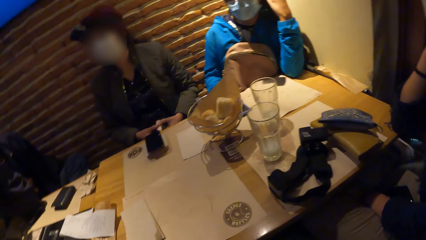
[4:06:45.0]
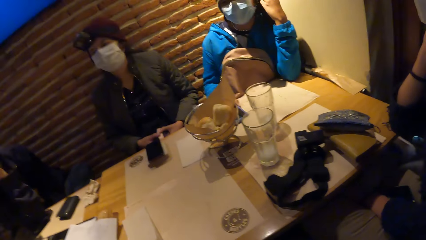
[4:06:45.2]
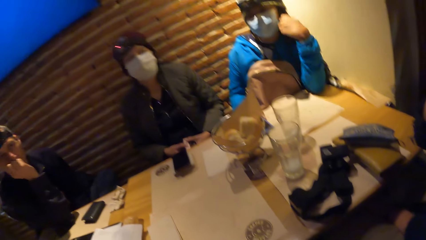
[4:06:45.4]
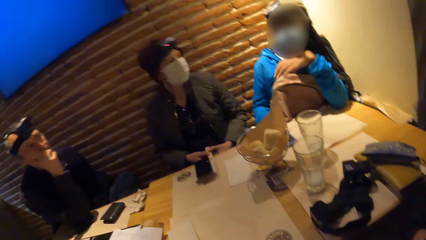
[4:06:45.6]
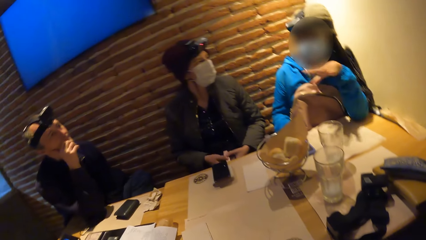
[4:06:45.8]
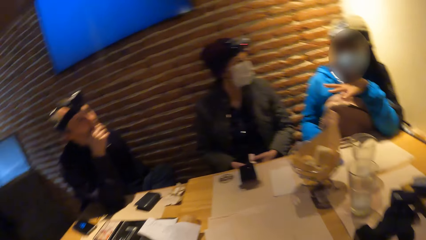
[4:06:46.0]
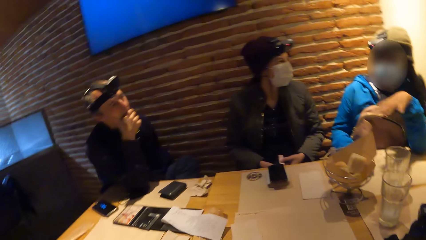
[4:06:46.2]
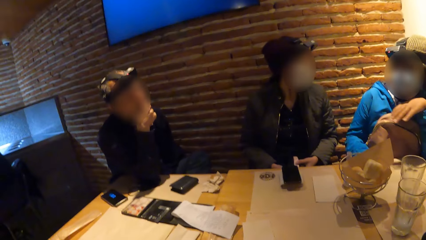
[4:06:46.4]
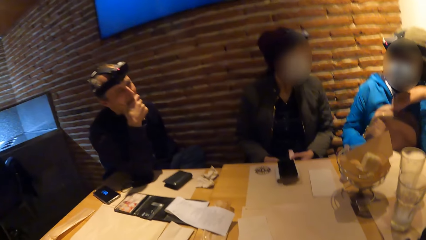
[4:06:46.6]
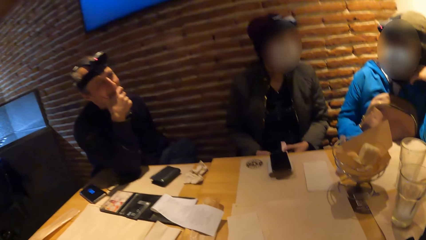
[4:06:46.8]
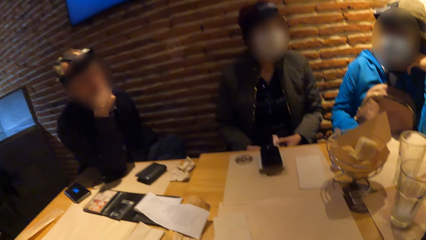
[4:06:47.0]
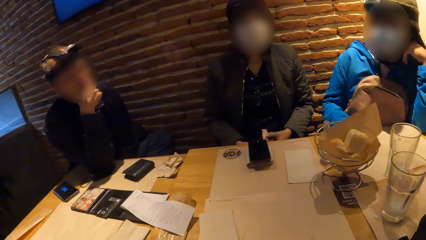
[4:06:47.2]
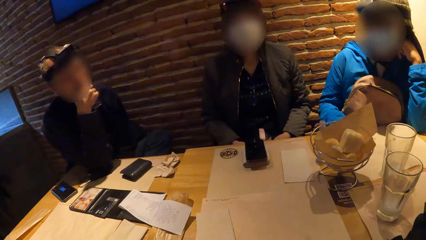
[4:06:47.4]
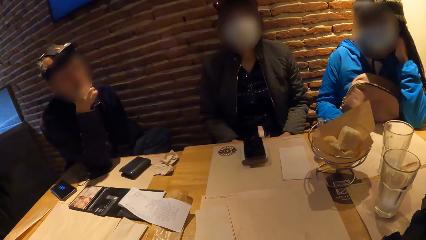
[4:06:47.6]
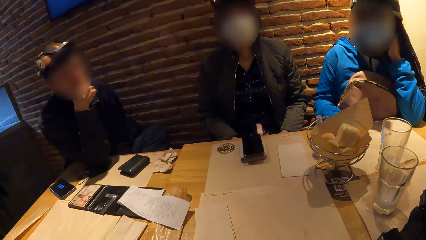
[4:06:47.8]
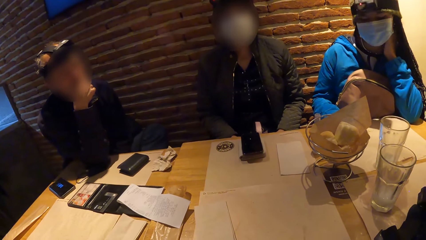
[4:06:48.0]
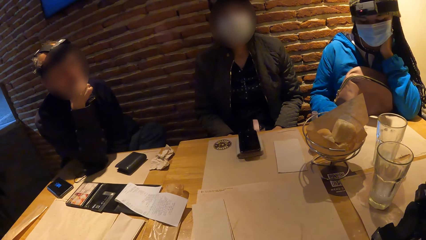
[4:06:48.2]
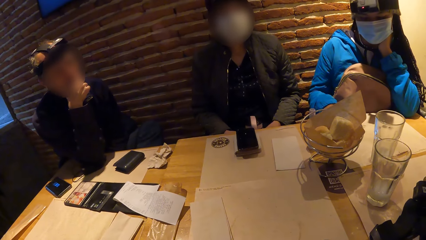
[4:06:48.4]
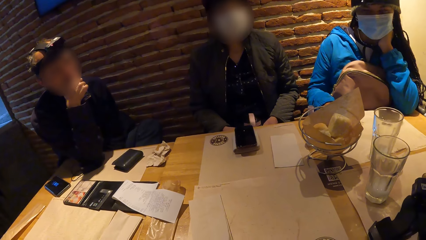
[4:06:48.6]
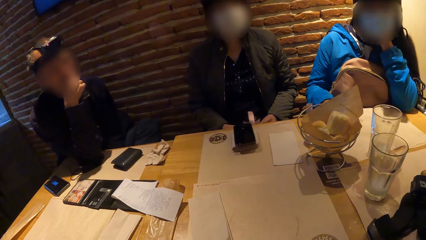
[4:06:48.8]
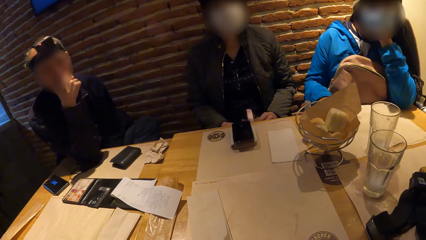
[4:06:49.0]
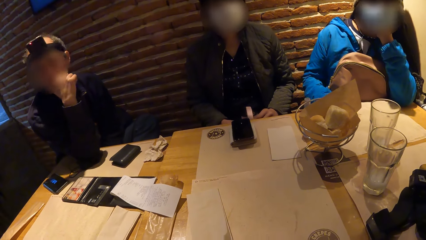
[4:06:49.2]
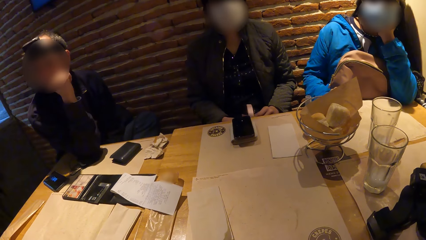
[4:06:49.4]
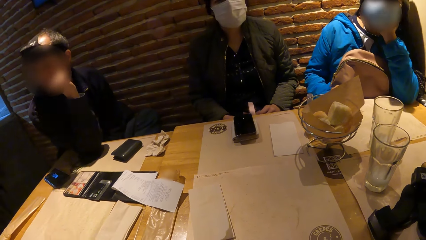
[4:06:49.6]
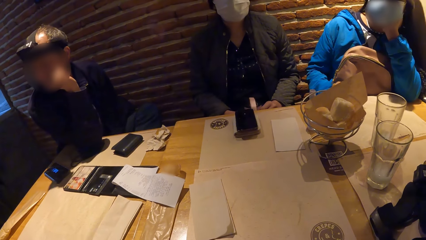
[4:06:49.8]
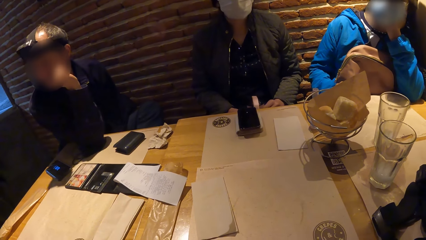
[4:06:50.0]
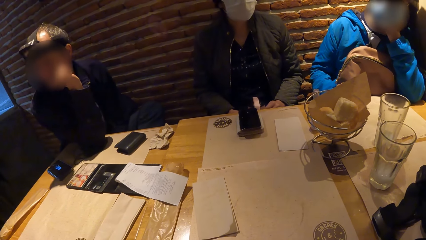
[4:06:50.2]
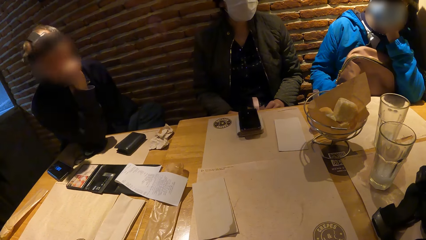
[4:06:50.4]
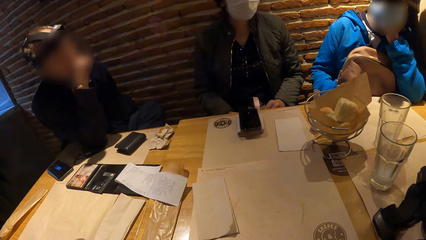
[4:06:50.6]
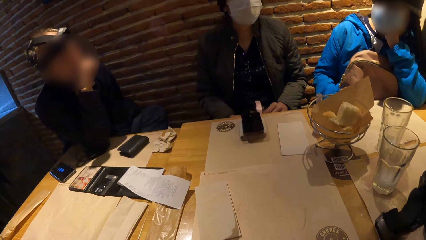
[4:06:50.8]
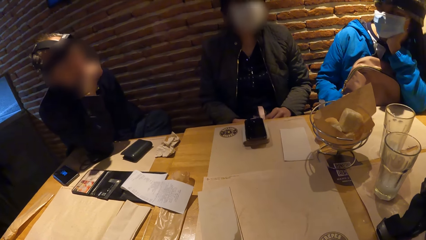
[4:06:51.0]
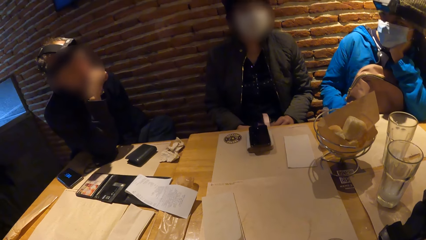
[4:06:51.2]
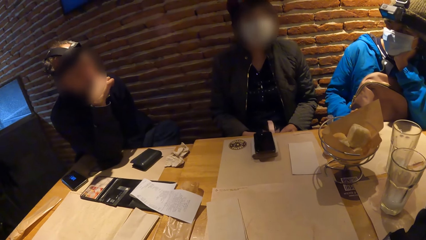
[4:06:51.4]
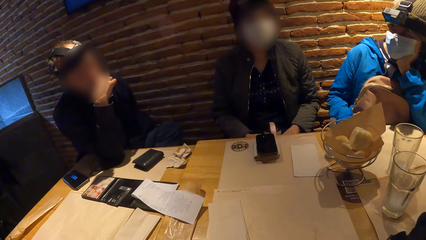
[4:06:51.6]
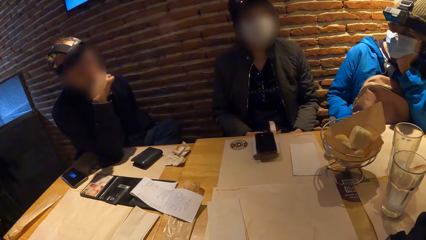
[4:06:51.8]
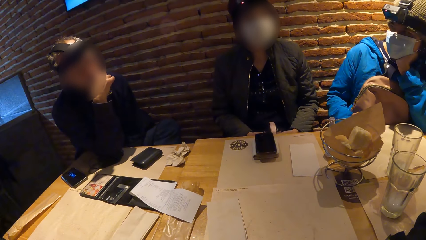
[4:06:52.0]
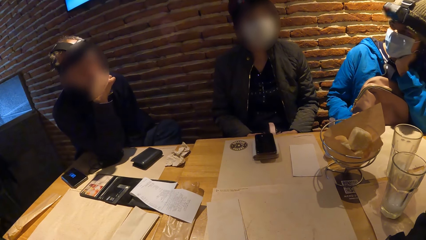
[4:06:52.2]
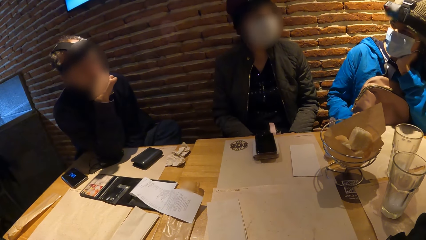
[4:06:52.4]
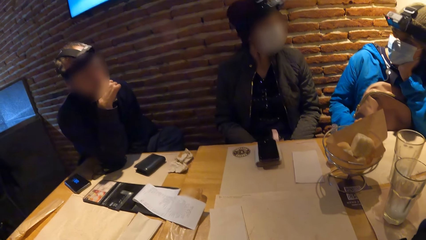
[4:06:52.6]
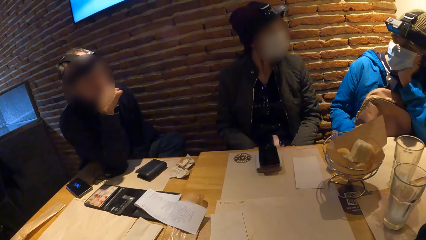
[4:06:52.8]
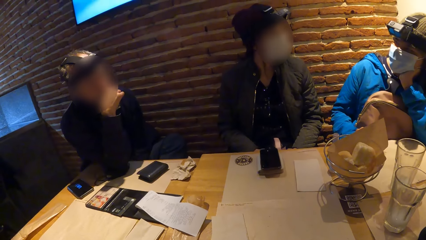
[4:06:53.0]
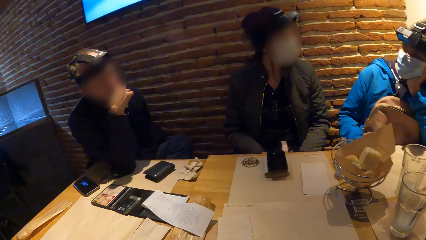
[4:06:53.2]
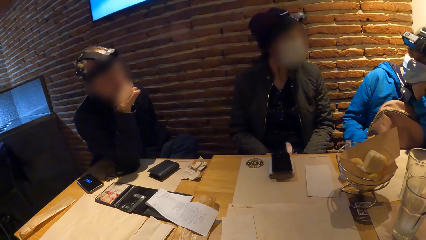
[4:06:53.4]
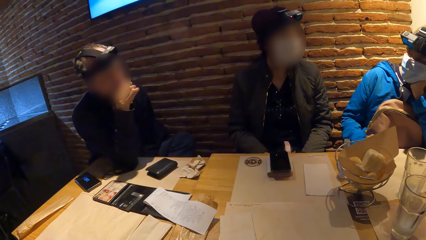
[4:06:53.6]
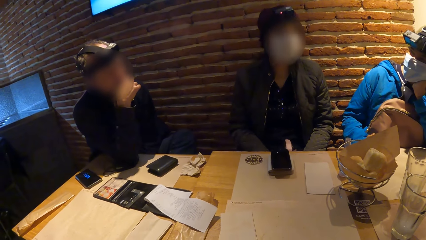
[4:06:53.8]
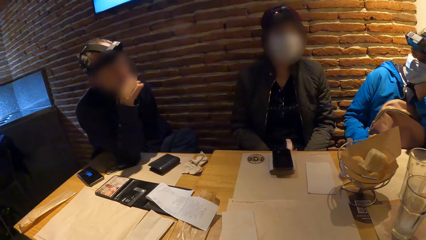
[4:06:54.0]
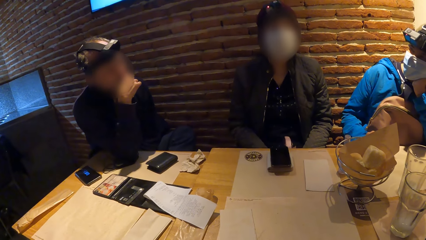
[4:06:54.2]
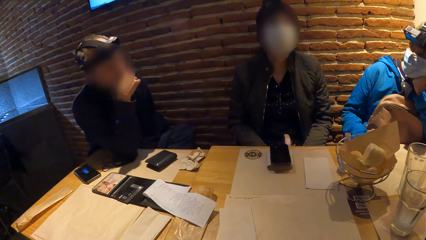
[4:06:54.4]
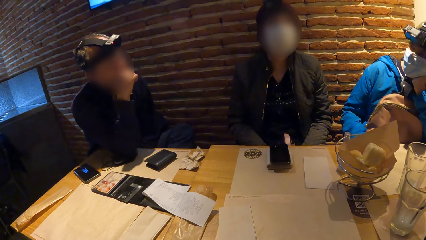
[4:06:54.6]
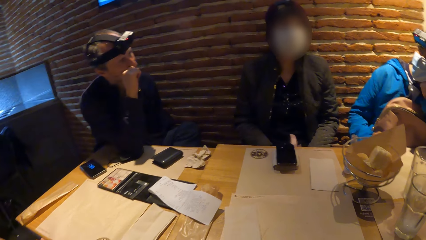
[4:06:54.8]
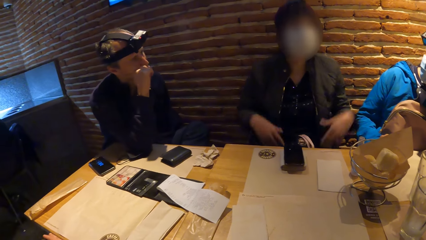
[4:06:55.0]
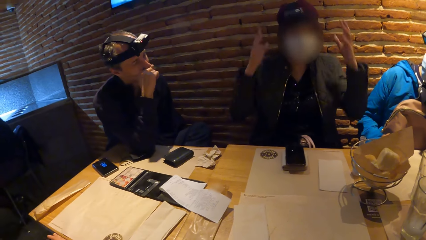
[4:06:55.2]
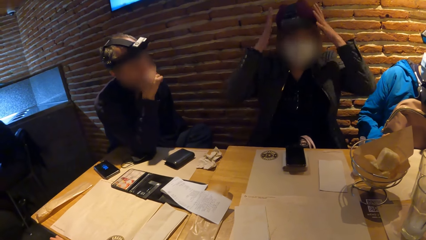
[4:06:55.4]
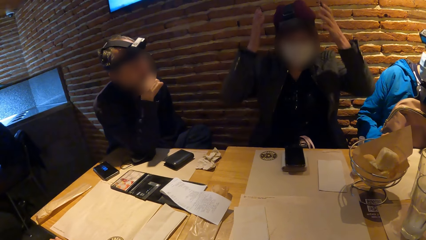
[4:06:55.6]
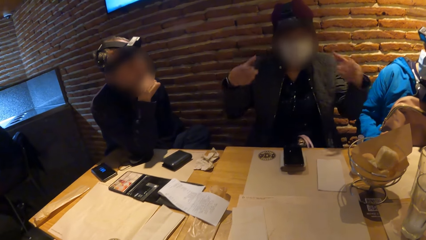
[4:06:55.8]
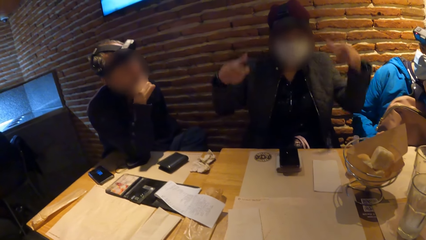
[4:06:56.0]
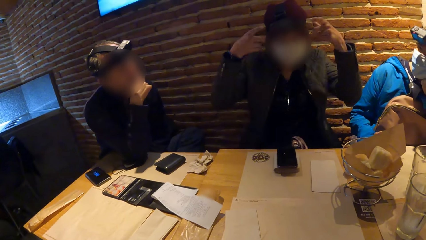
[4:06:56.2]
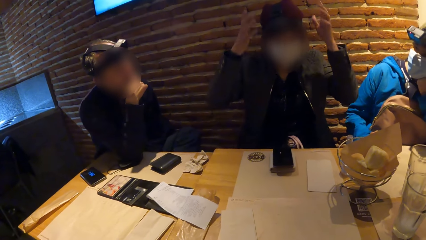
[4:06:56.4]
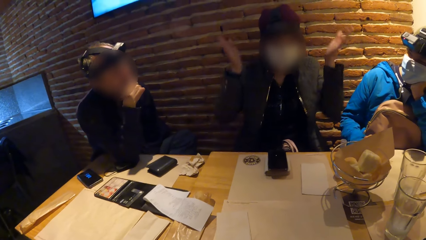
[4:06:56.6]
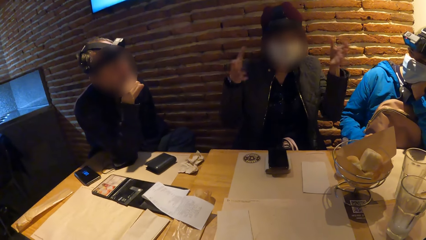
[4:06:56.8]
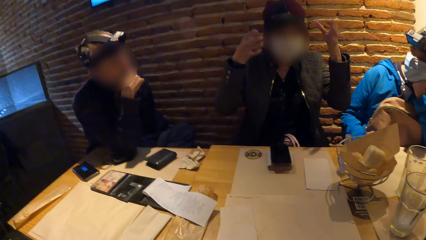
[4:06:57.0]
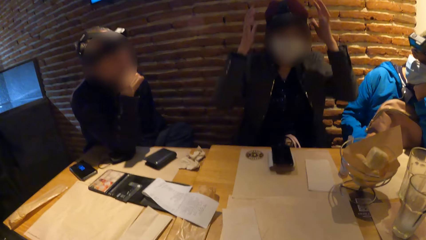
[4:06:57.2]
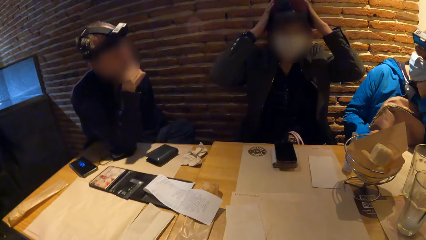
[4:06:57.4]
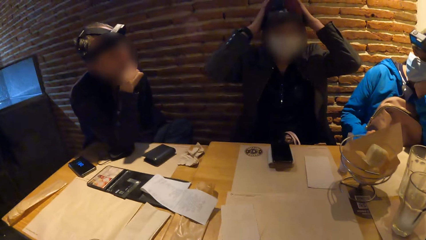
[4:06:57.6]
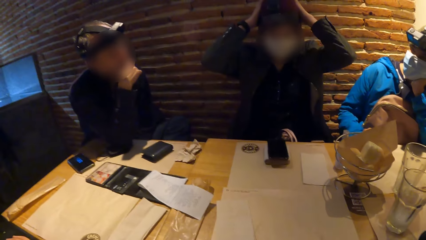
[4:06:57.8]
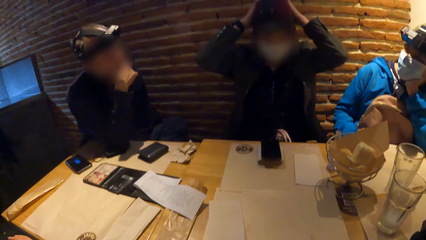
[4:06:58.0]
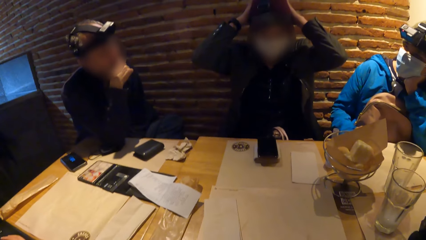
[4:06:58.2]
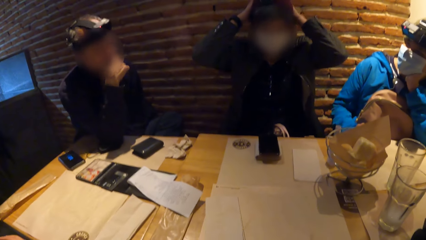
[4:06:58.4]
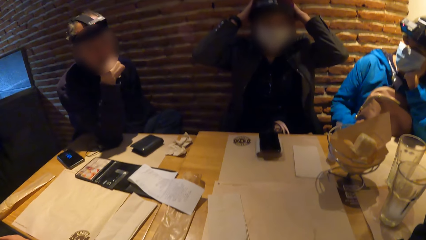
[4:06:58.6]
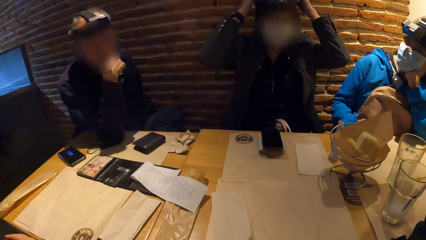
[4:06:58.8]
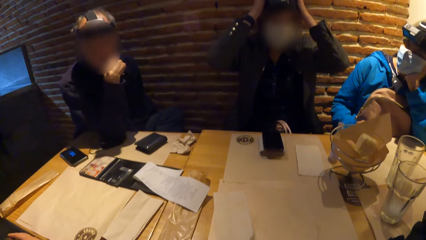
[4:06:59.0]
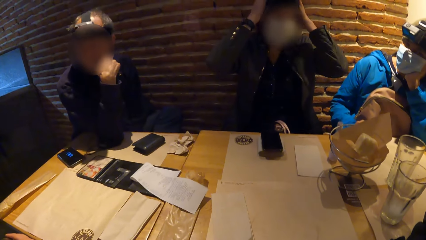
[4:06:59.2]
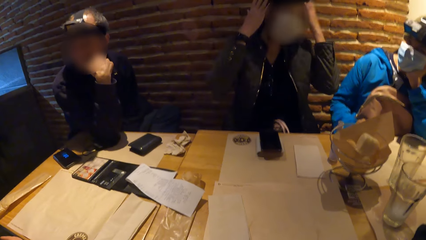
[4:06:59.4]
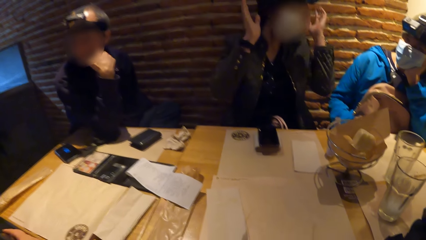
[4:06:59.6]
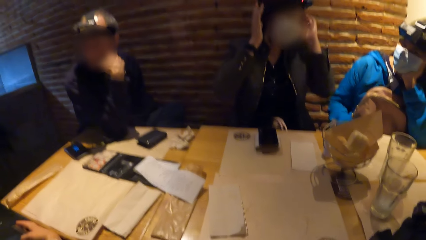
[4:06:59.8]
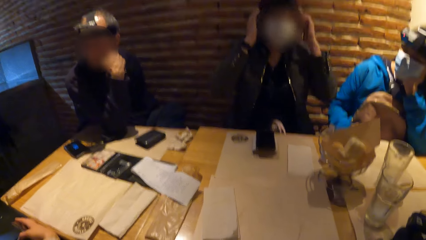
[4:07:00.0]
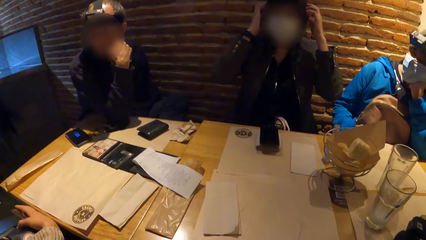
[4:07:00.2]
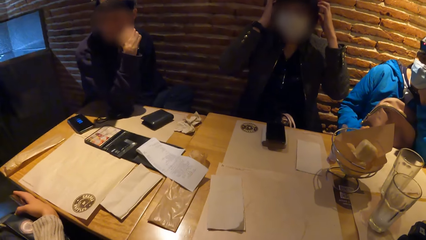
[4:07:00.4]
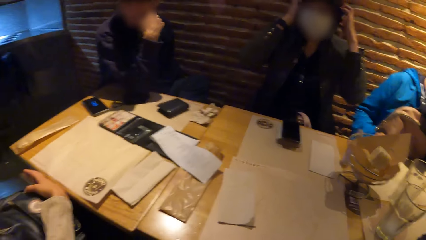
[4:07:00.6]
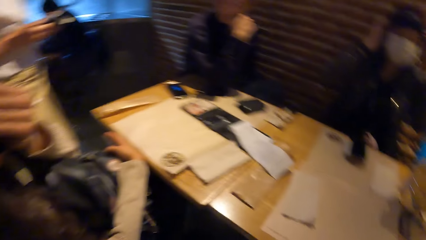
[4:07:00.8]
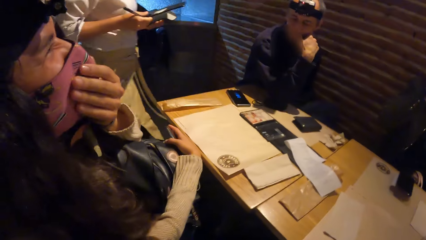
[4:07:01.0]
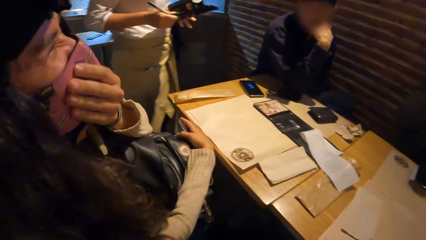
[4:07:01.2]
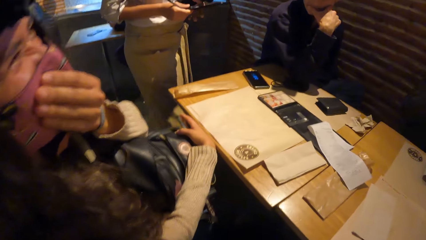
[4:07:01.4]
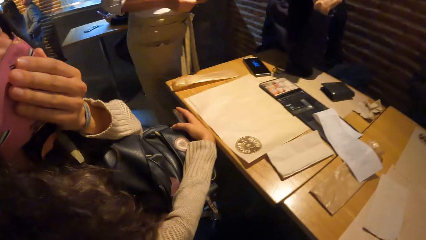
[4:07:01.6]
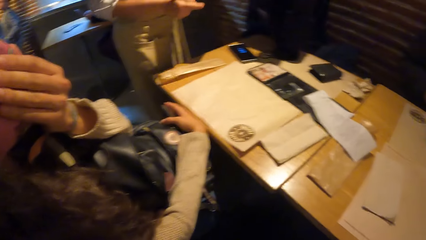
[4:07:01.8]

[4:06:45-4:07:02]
A woman converses with a person, another woman, another person, the camera wearer and a third person. The other woman converses with the third person, the first woman, the second person, the camera wearer and the first person.
